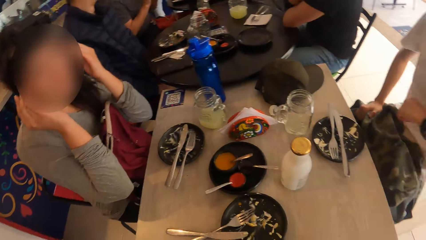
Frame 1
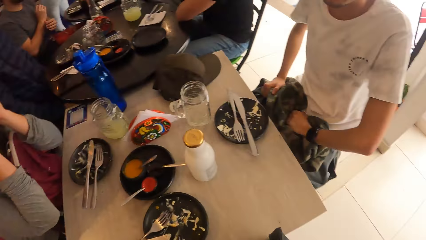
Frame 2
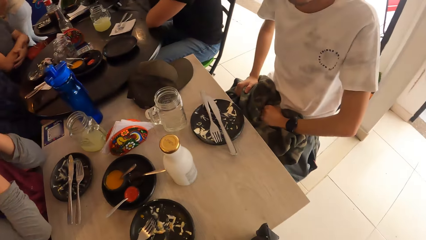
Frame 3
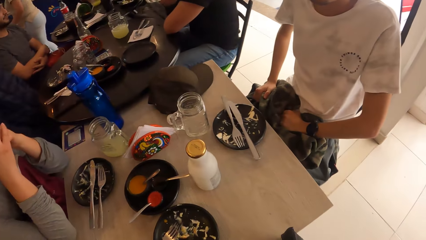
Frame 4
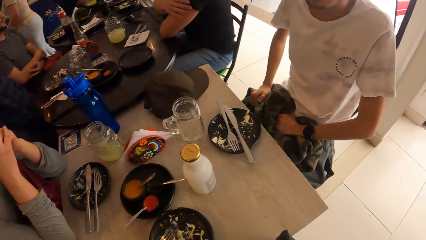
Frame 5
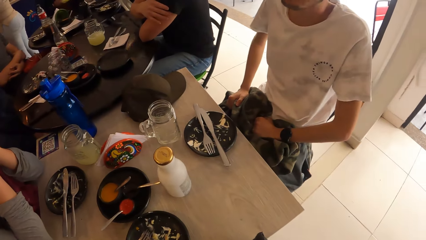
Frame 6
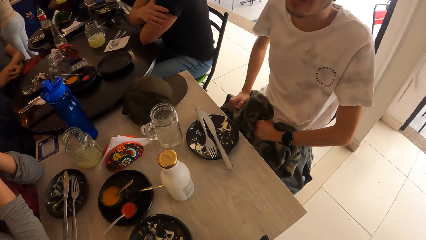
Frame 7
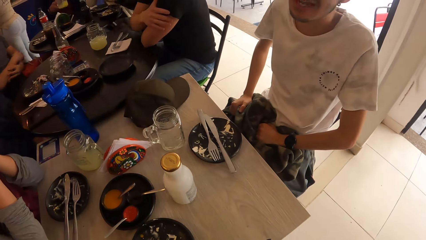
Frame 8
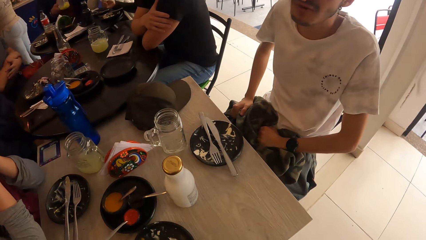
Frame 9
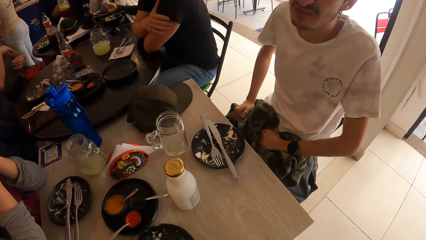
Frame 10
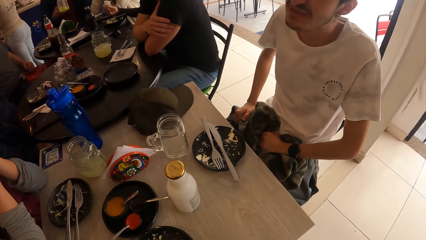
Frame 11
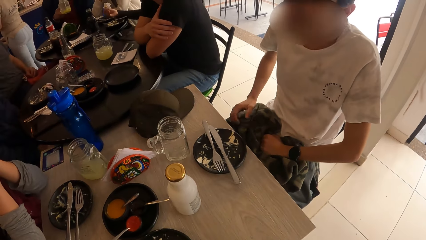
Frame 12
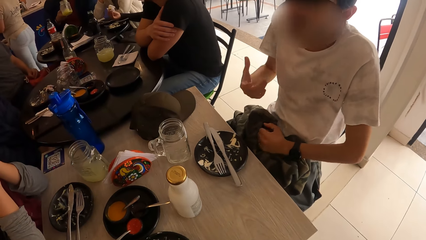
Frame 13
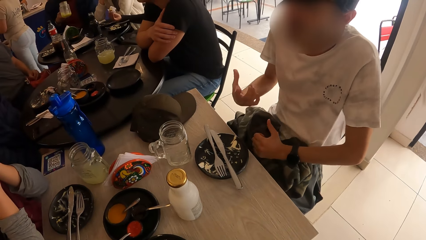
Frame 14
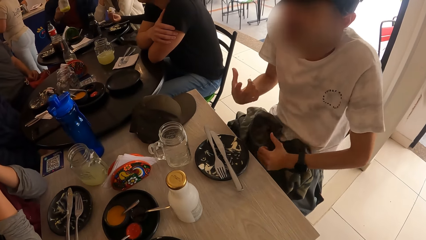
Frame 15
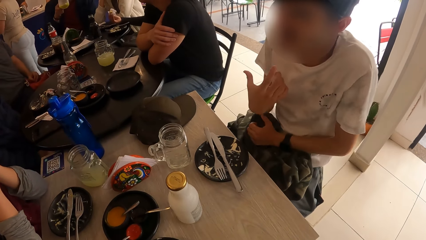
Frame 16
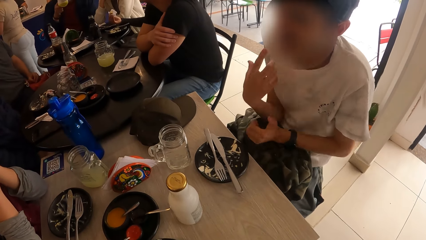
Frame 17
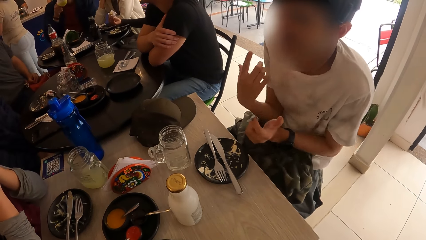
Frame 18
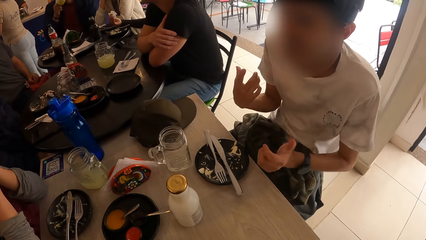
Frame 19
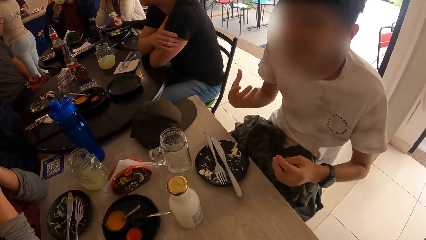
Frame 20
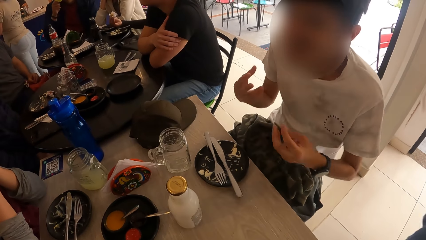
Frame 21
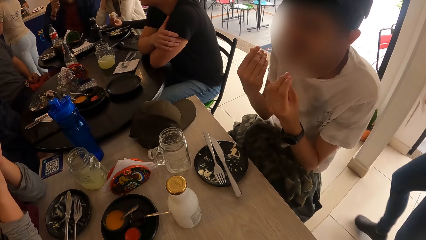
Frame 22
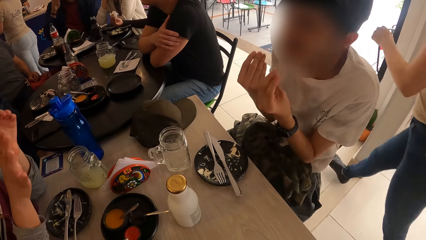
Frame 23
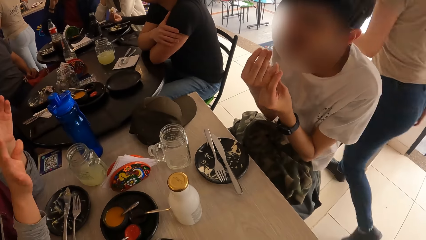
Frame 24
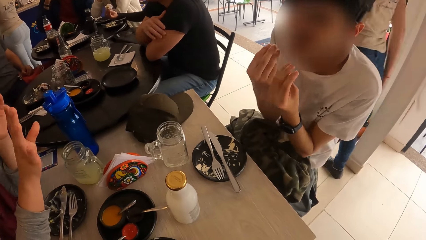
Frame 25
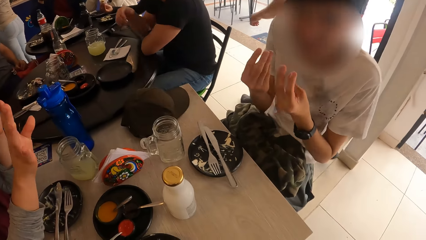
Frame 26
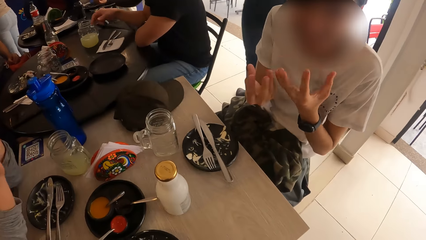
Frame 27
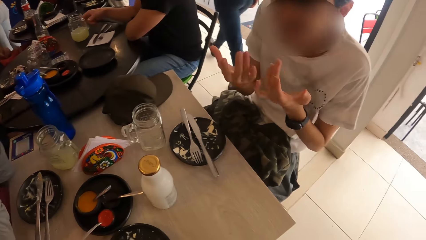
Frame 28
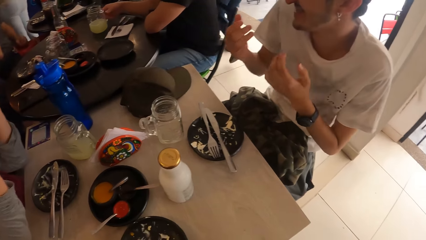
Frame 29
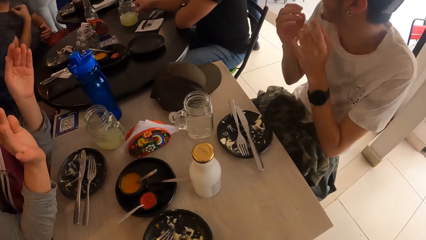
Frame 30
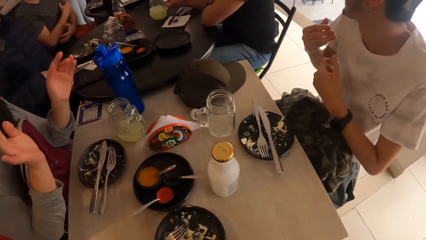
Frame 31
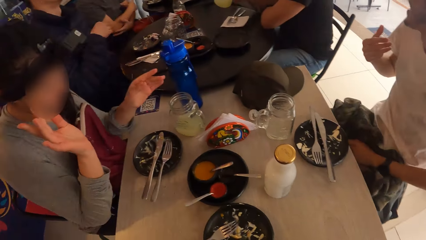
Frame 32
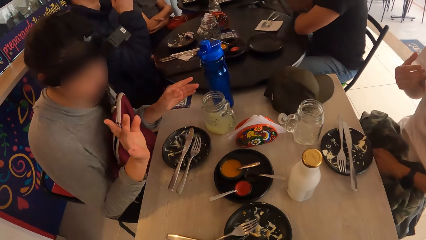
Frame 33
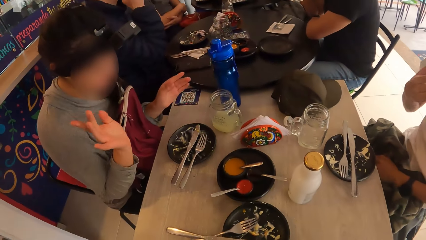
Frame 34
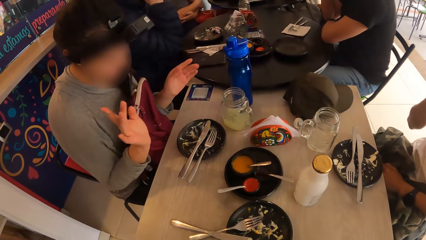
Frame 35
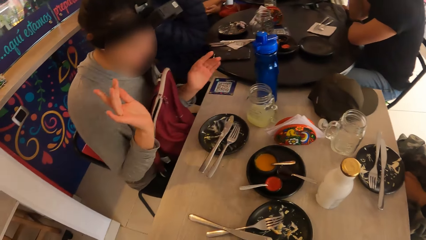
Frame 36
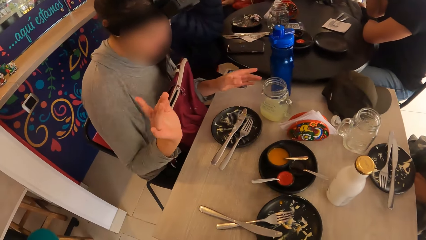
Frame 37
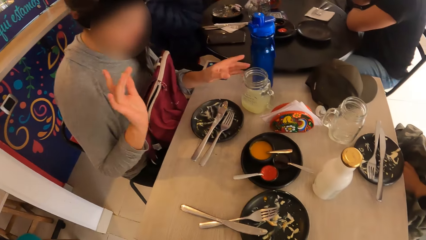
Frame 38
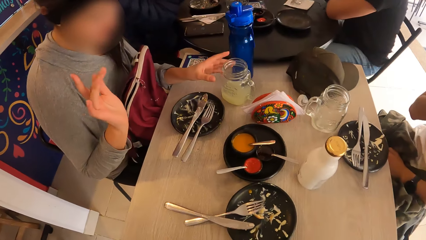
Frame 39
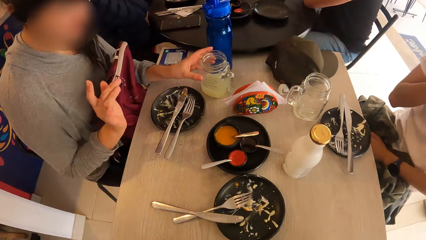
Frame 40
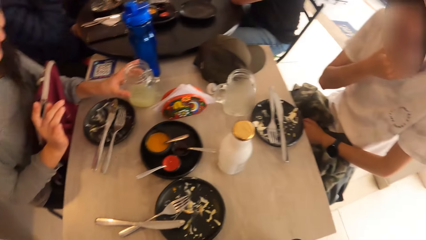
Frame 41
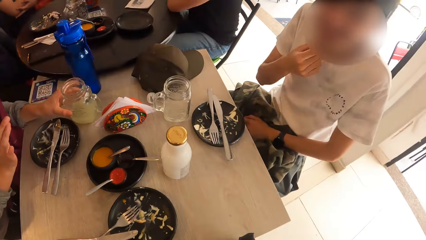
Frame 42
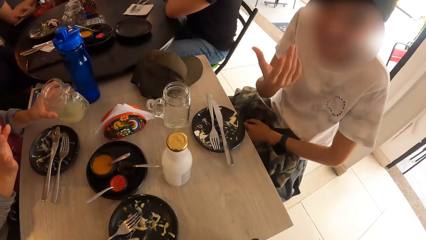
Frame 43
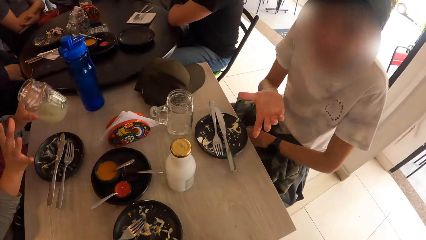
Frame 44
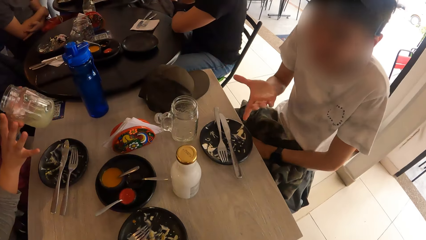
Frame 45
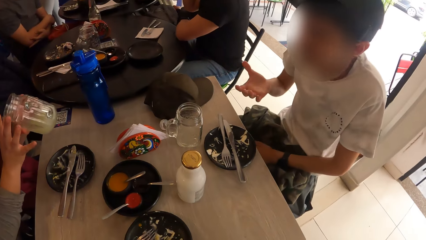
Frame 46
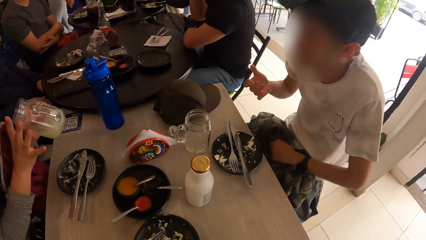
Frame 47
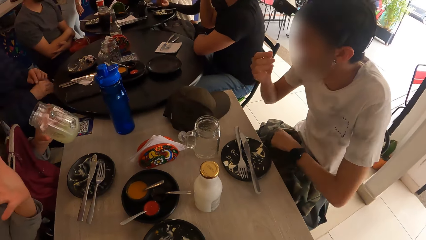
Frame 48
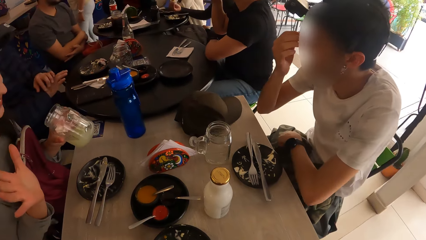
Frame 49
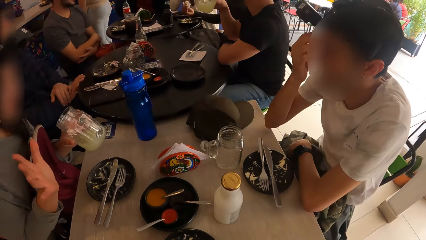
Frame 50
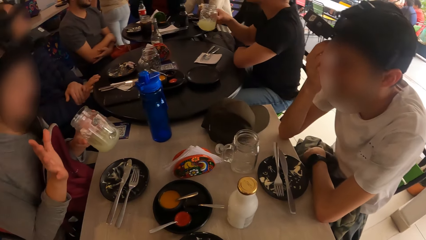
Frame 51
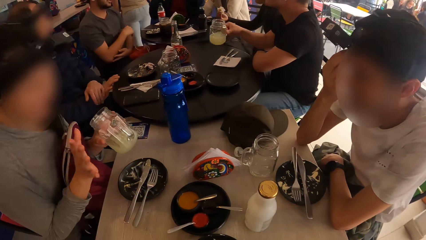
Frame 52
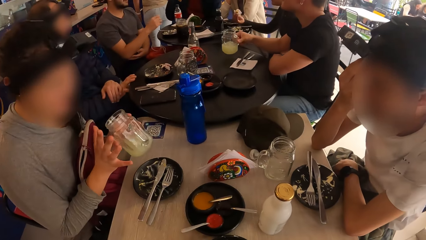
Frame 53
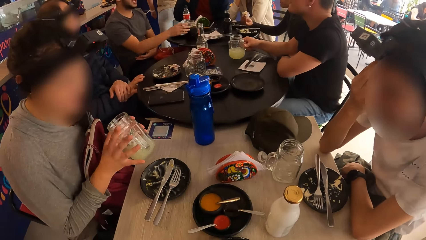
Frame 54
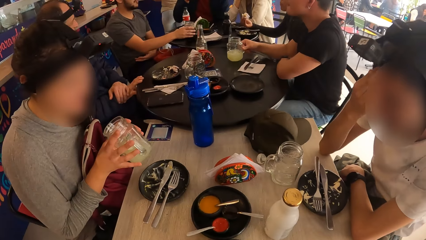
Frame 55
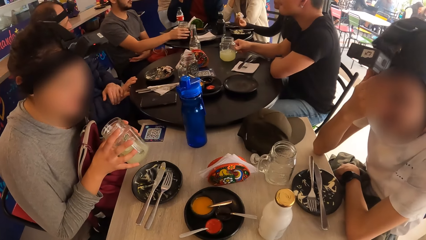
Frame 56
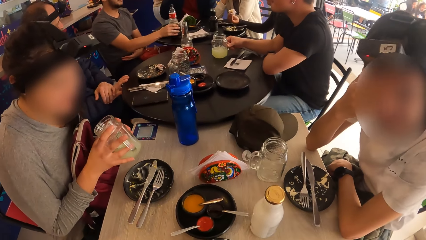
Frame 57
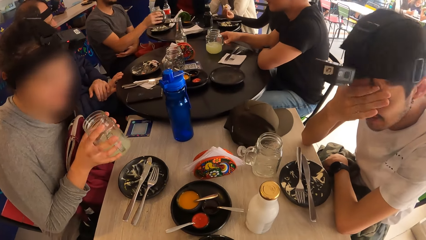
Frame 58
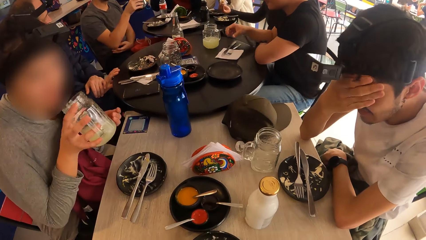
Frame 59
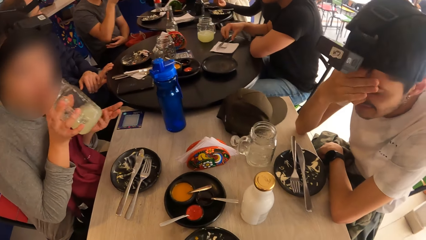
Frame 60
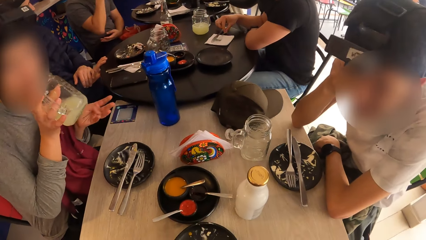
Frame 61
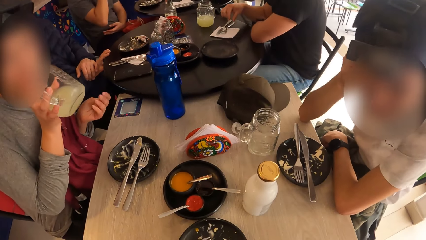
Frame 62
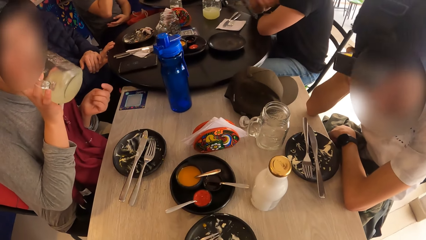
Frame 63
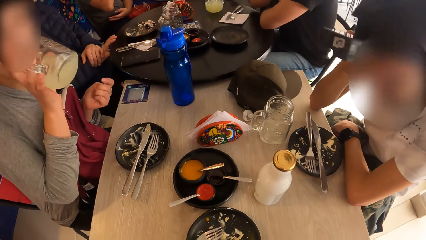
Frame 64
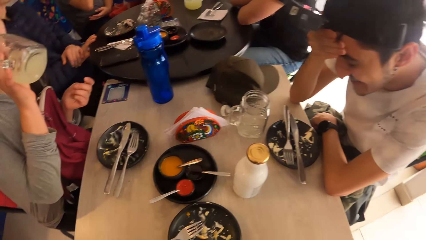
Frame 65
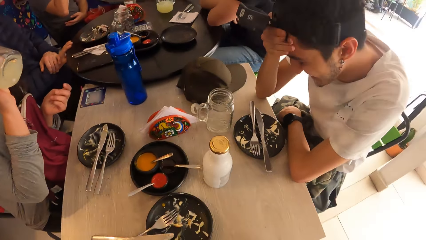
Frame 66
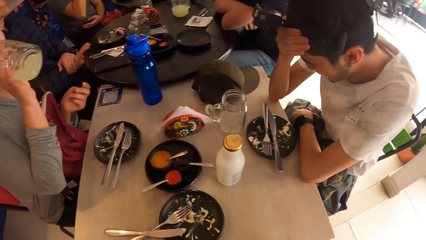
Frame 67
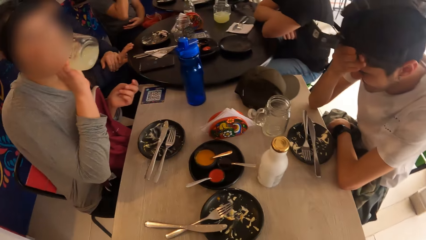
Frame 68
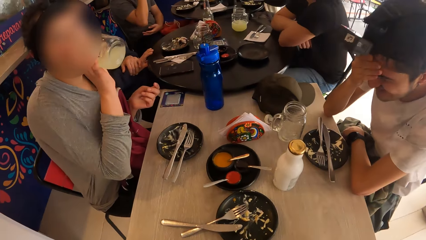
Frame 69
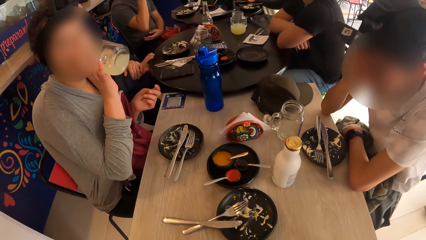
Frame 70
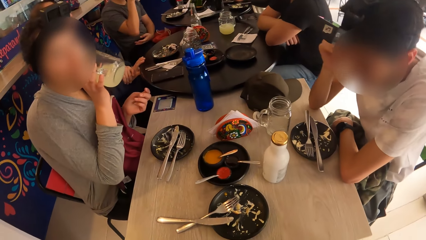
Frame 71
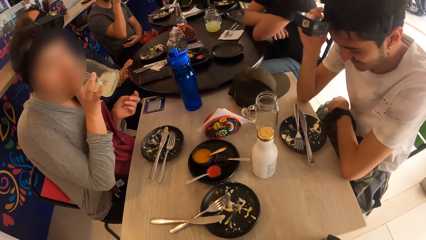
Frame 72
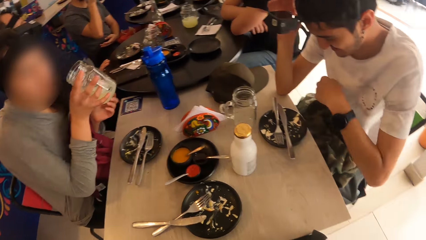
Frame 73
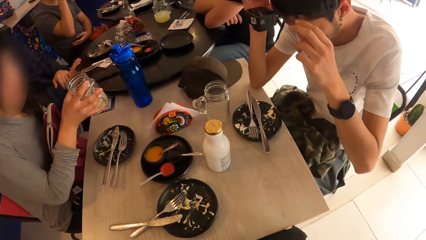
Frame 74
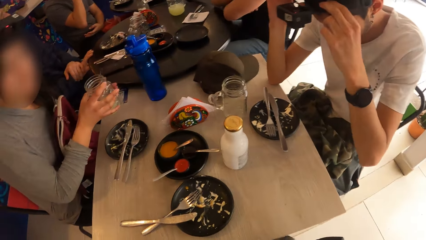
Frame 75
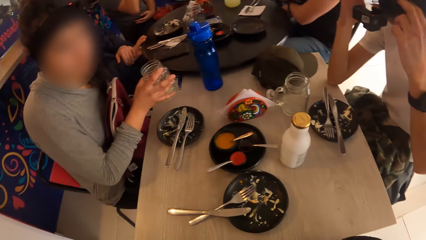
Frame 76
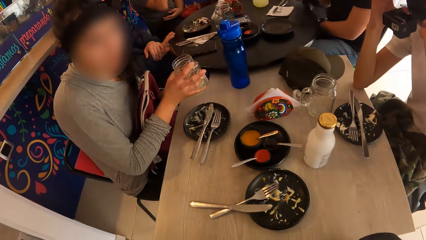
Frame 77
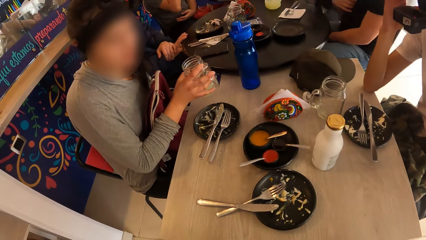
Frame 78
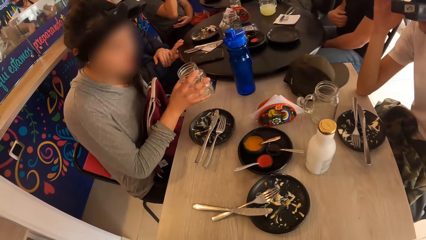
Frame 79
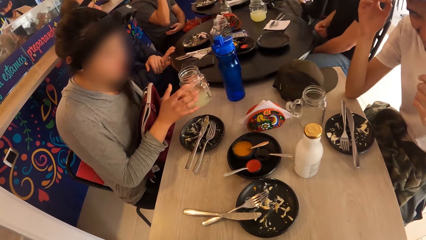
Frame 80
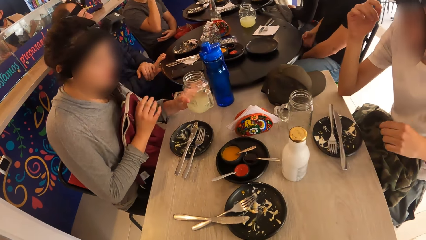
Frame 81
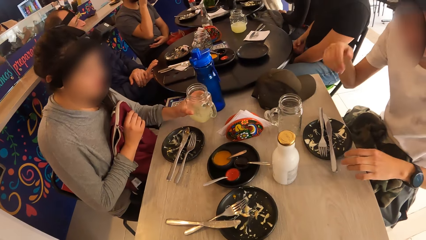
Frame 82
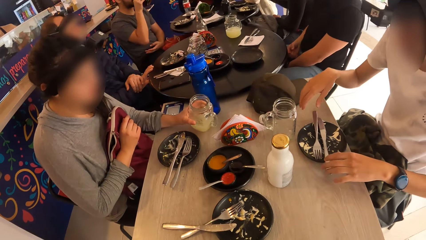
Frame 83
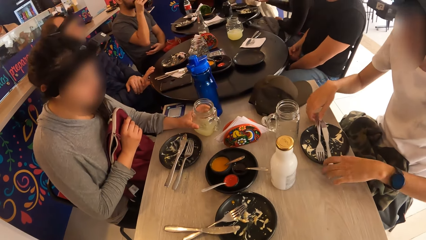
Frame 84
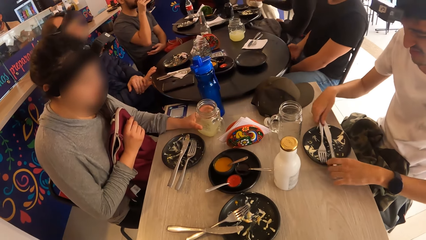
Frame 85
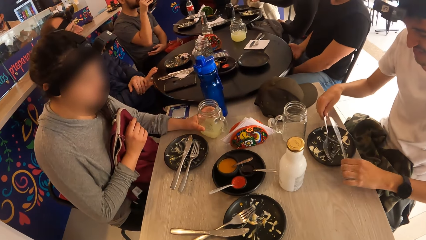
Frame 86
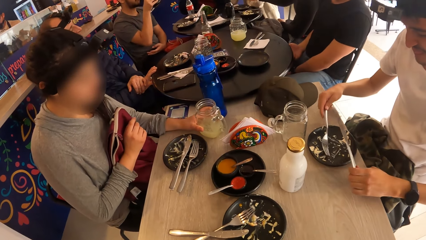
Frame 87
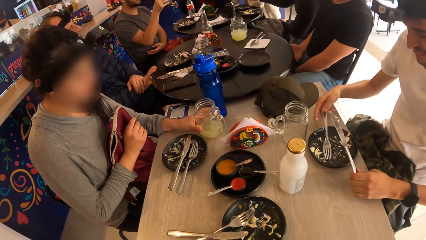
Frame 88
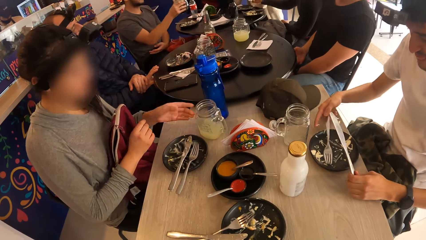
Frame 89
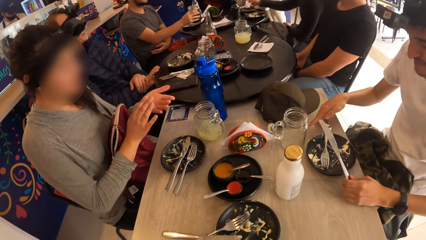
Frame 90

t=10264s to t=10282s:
The man rests his hands on the bag on his lap. The man converses with the woman and the camera wearer. The man gesticulates with both hands. The woman gesticulates with both hands on the table. The woman carries the jar of juice from the table with her left hand. The man touches his face with his right hand. The man gesticulates with his right hand to the camera wearer. The woman gesticulates with her right hand. The man rubs his forehead with his right hand on the table. The woman supports the jar of juice in her left hand with her right hand. Another man picks up a glass of wine from the table with his right hand. A person touches the face. The other man drinks from the glass of wine in his right hand. Another woman drinks from a glass of juice in her right hand. The person adjusts a camera. The other woman passes the glass of juice from her right hand to her left hand. The other woman drops the glass of juice on the table with her left hand. The other woman picks up spoons on the plate. A third man picks up a knife from the plate with his left hand and a fork from the plate with his right hand.
